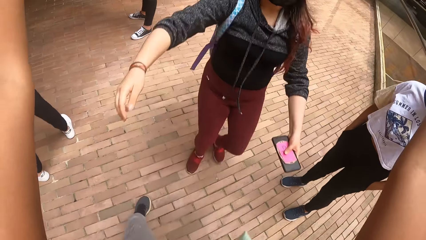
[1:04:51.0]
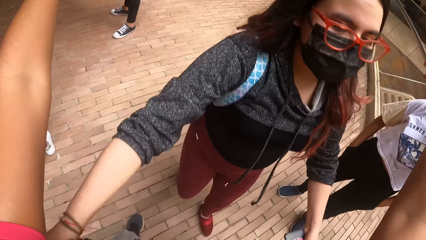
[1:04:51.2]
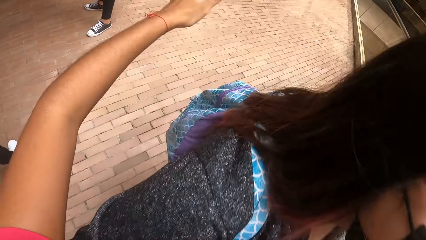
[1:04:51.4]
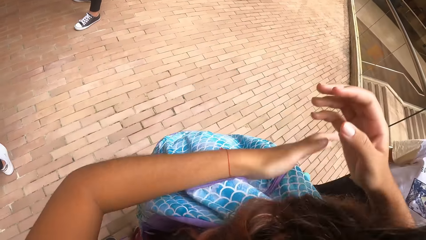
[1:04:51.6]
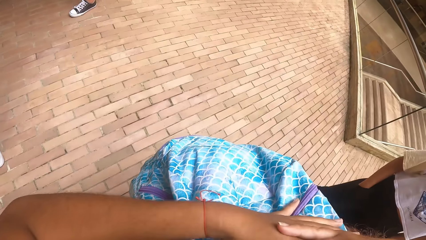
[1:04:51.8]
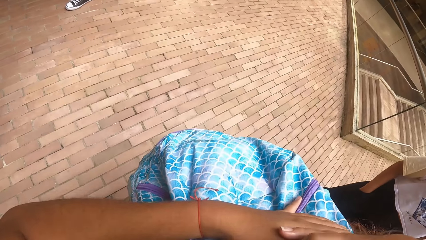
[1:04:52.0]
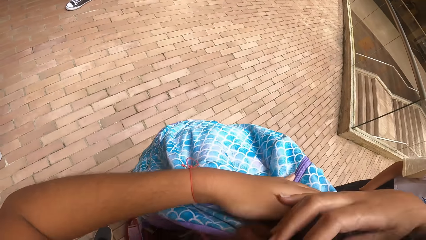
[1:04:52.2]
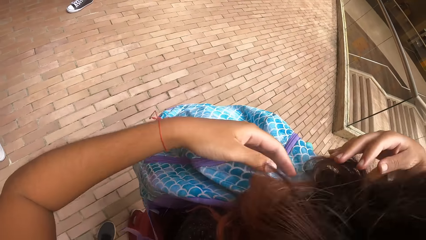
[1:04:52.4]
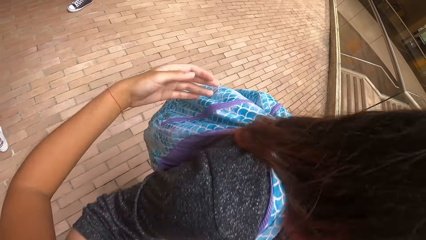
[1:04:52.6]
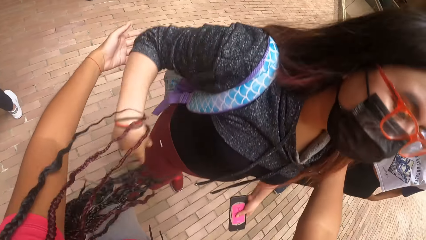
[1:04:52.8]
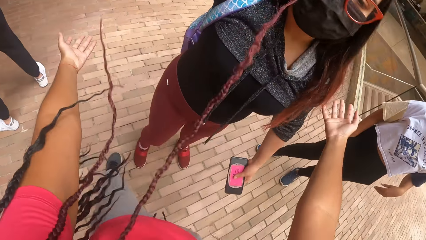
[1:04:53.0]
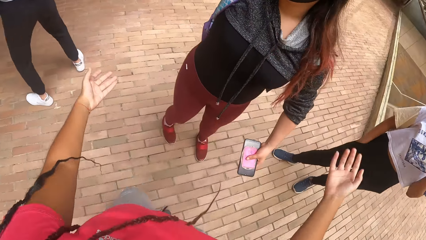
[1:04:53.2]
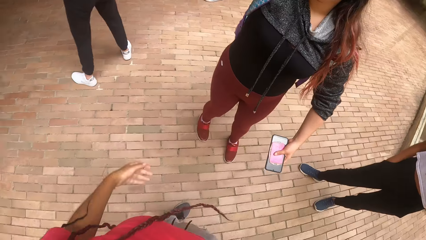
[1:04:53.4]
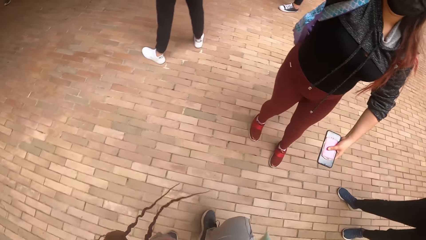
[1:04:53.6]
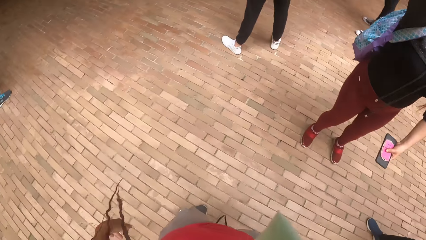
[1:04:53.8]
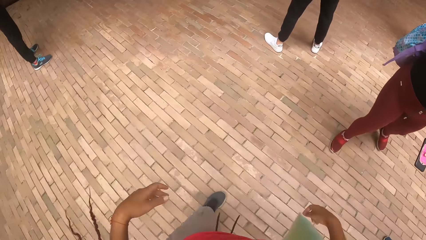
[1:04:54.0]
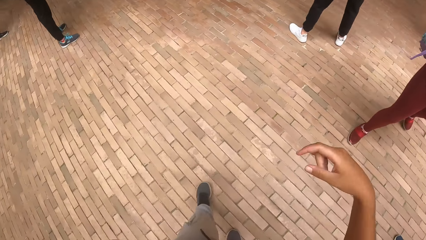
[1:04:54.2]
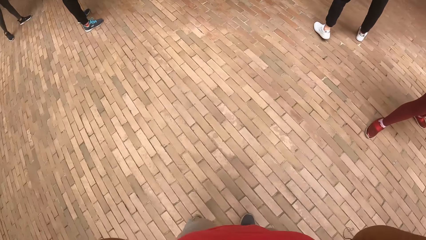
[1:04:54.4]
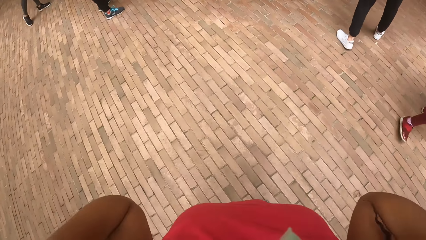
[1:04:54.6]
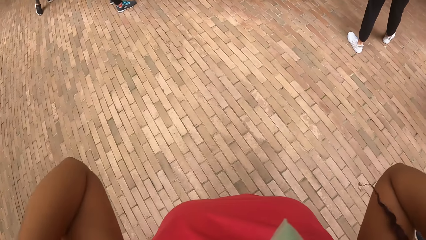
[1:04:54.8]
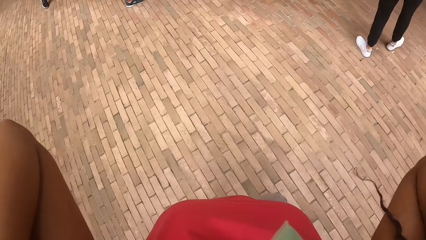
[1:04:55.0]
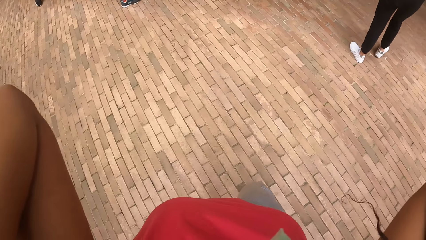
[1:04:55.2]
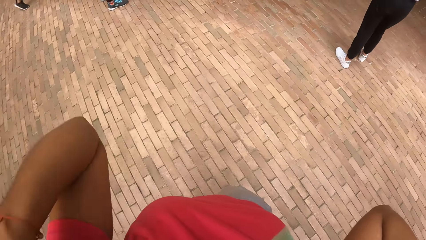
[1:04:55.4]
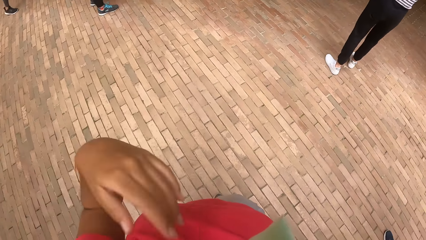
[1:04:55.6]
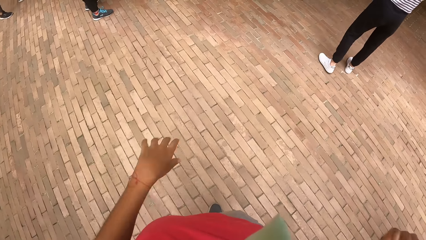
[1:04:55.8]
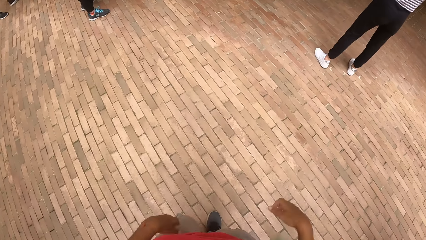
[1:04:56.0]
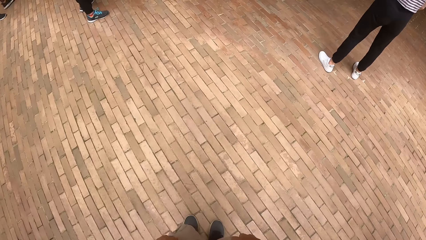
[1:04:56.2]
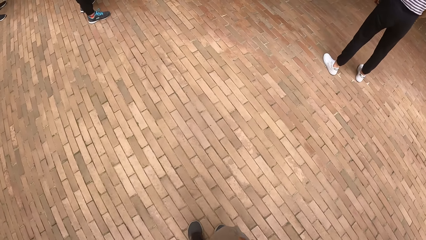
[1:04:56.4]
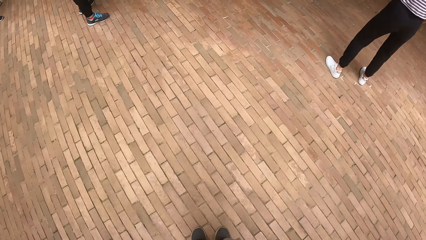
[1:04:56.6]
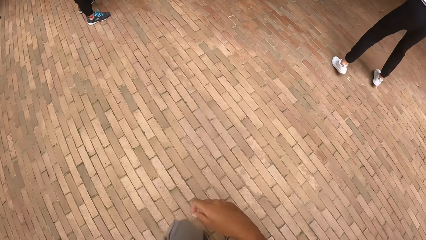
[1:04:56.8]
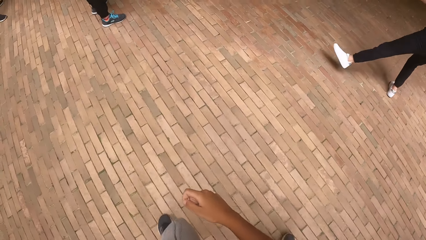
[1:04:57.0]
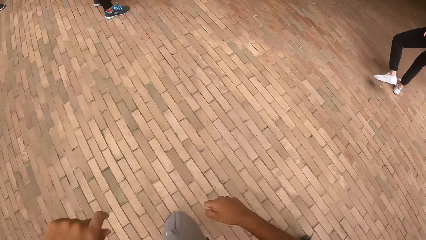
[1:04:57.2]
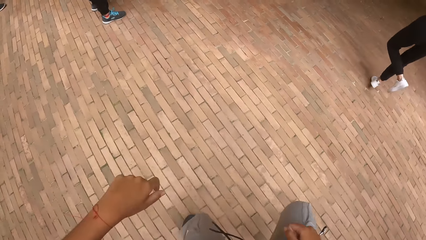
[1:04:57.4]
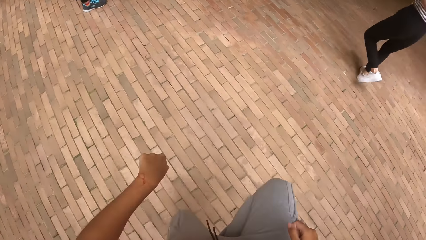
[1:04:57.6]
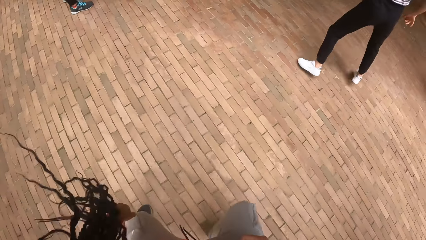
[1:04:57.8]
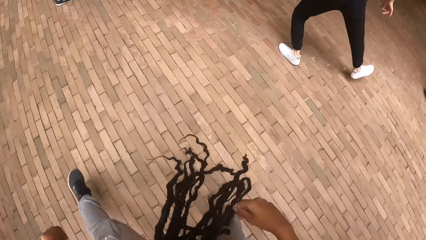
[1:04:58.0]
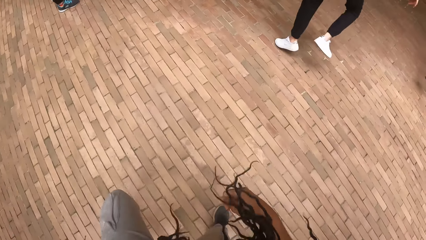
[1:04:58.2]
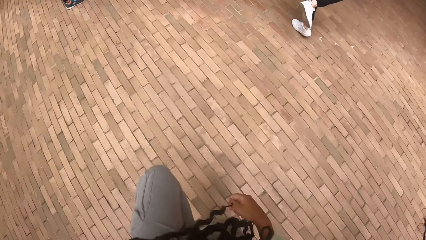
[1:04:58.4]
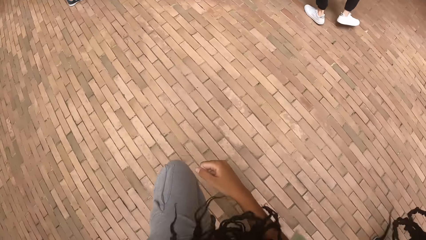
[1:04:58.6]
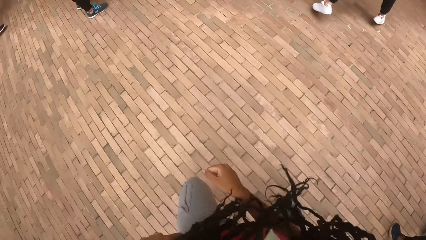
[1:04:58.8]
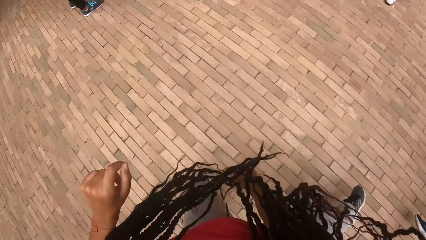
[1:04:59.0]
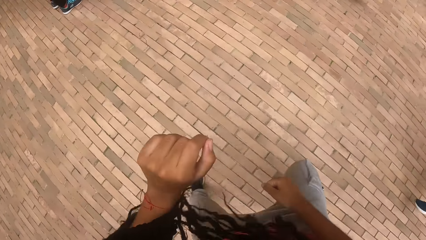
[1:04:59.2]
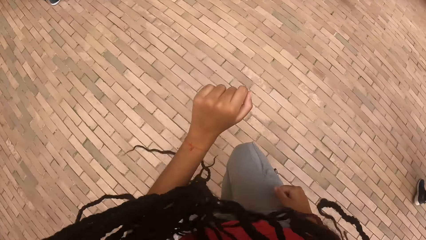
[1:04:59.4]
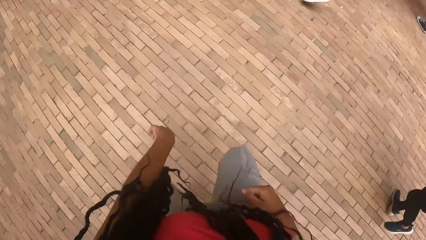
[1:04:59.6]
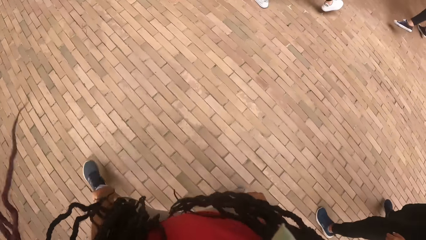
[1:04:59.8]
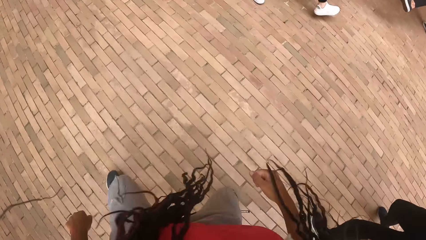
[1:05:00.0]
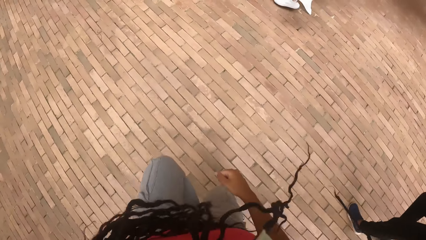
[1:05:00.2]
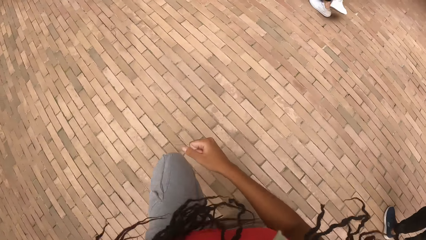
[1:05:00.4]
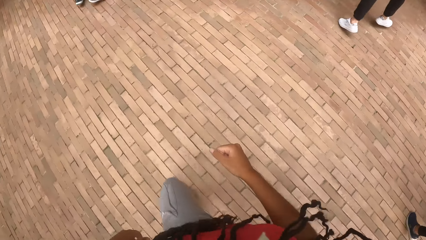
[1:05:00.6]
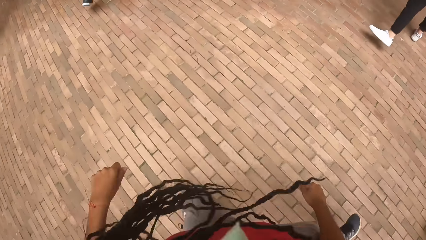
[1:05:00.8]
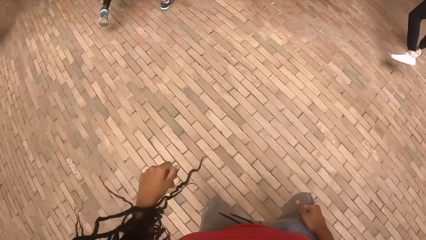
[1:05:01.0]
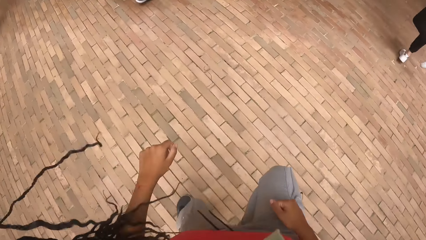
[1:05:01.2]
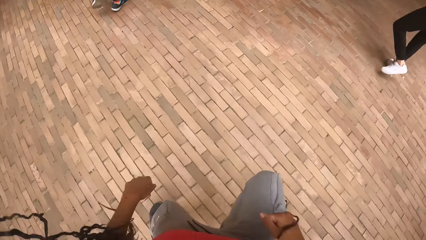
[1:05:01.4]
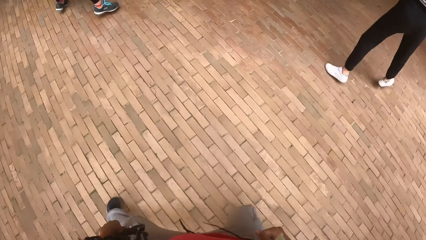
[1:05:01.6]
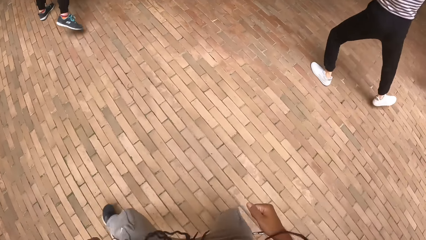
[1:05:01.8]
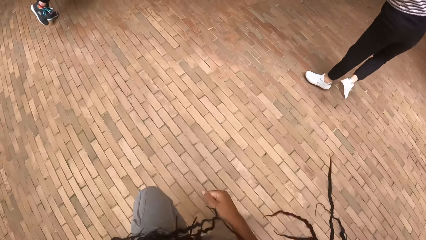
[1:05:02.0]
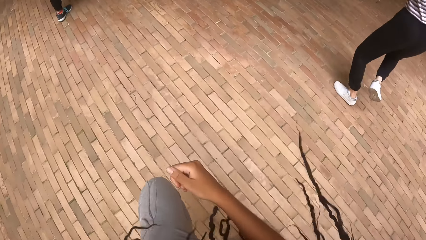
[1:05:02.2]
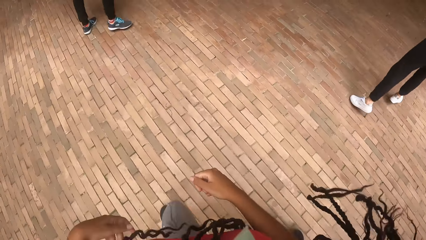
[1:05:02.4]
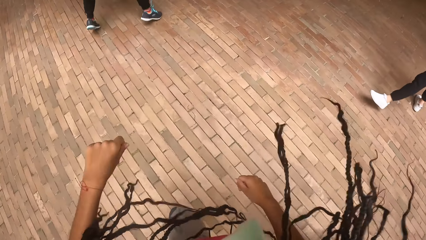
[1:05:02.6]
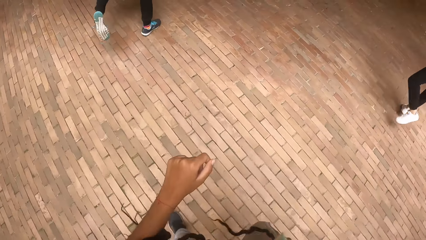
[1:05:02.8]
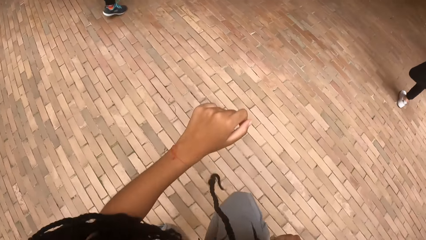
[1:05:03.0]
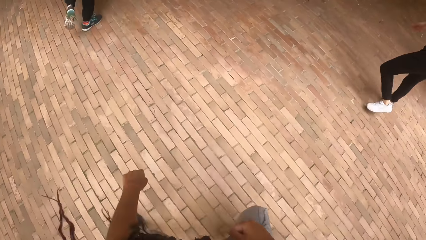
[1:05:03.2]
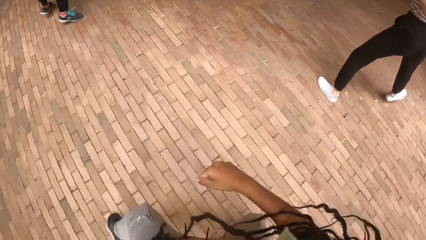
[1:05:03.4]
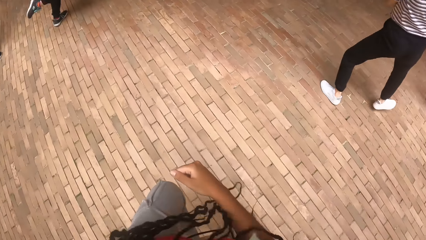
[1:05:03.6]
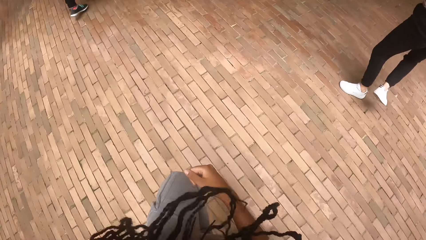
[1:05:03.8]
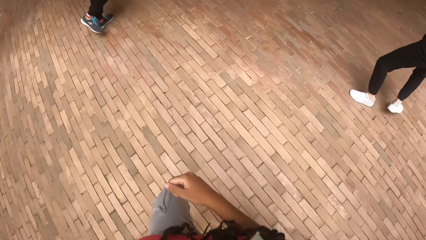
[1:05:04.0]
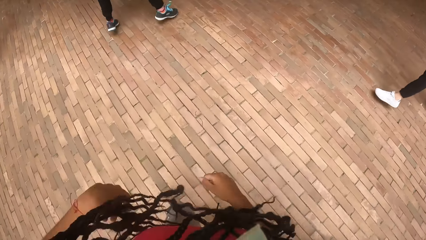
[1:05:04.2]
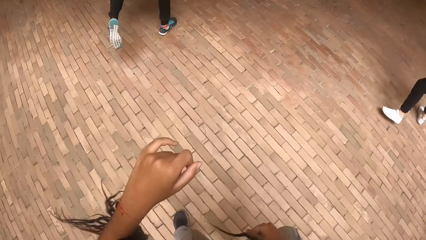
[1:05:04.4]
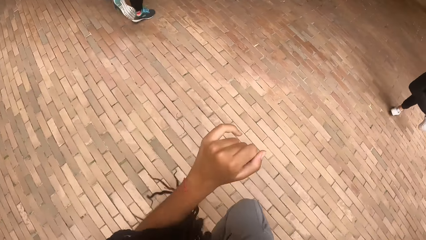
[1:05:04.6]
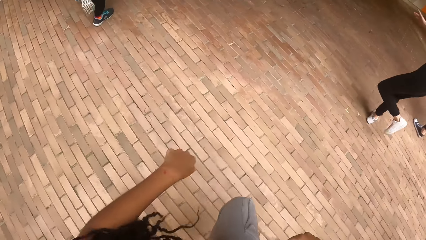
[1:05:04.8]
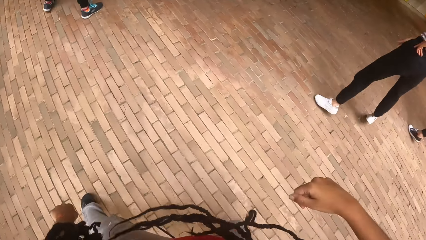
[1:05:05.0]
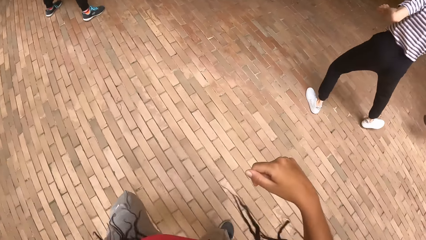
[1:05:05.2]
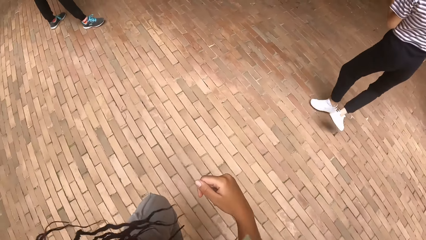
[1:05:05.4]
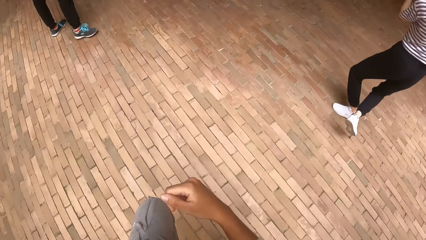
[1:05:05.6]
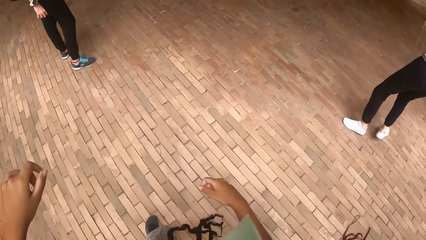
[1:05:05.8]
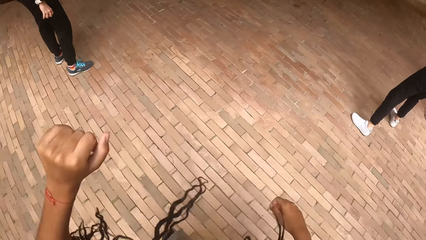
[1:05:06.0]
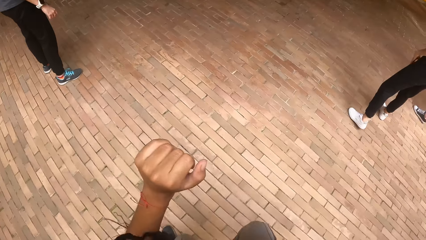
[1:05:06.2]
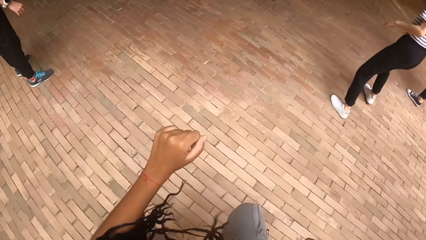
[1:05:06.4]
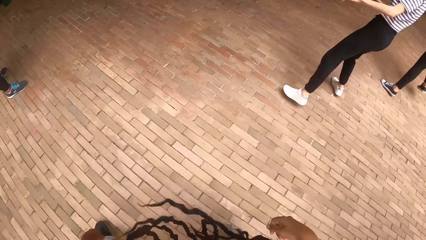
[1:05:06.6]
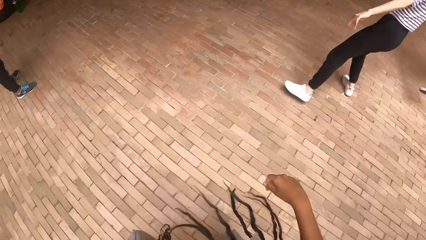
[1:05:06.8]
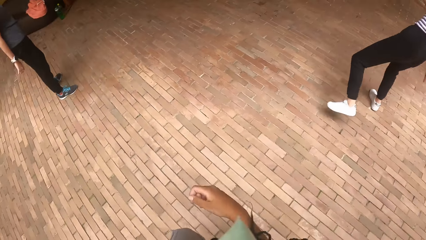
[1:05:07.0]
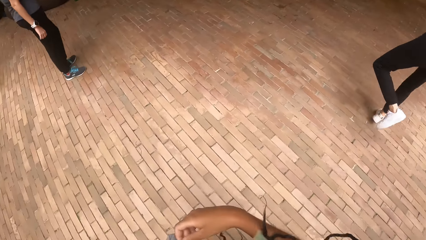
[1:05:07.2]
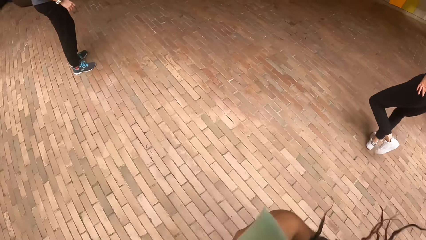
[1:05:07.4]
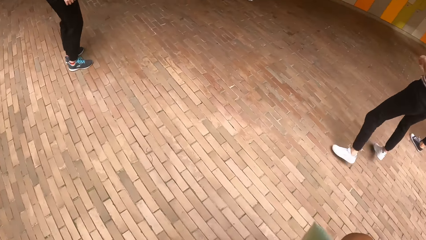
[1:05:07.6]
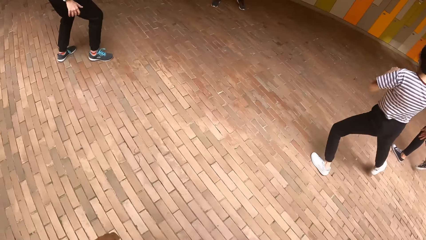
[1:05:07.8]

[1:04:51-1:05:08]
The camera wearer does exercises. She hugs a woman. The woman converses with the camera wearer. The camera wearer withdraws both hands from the woman. She touches her hair with both hands. She raises both hands towards something. She withdraws both hands. She dances in the midst of a group of people. She does exercises.
